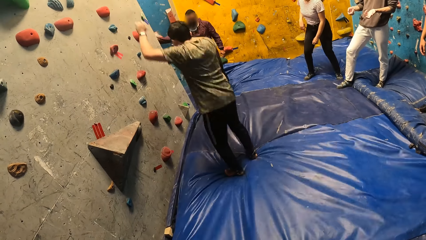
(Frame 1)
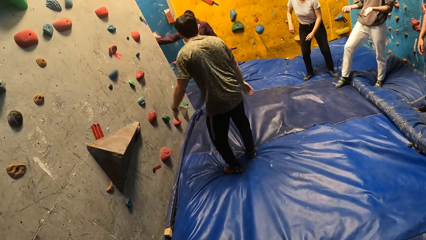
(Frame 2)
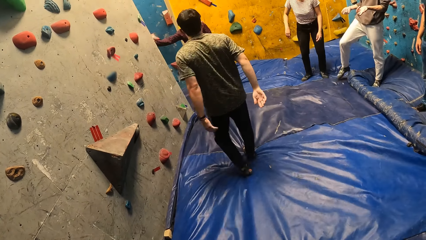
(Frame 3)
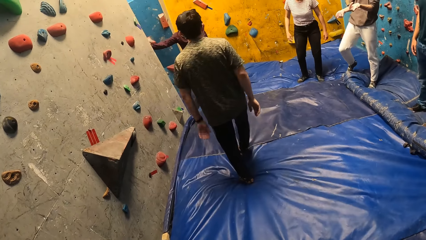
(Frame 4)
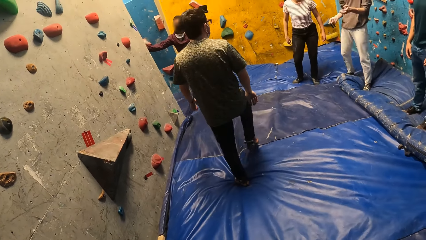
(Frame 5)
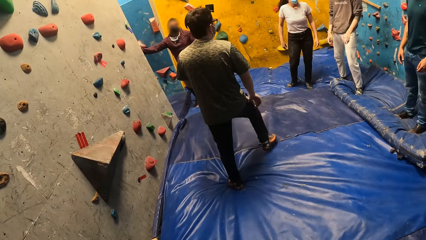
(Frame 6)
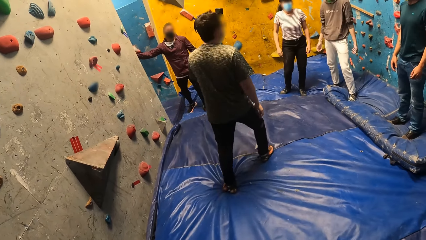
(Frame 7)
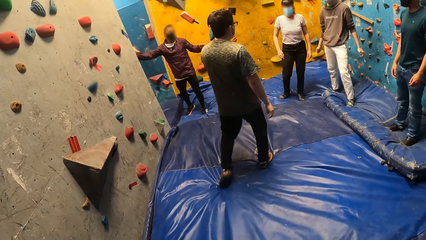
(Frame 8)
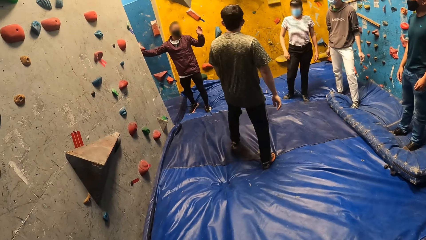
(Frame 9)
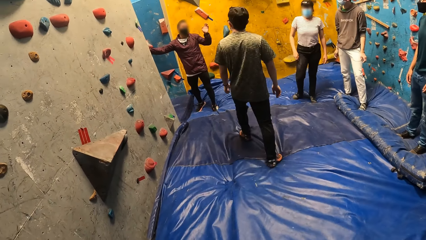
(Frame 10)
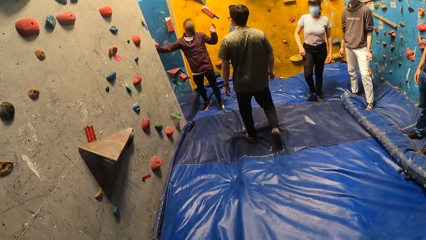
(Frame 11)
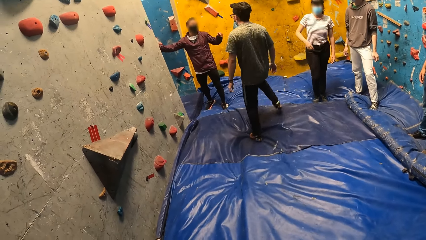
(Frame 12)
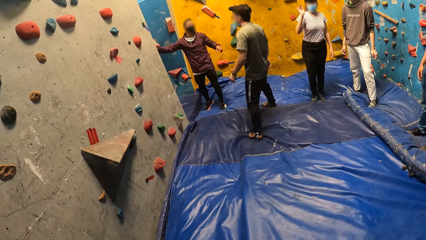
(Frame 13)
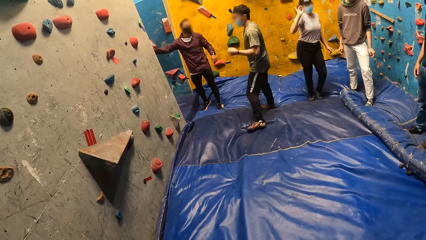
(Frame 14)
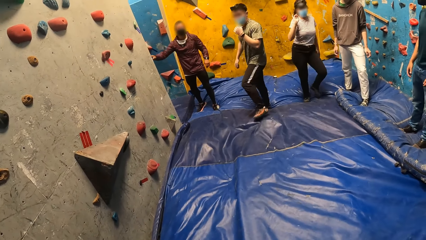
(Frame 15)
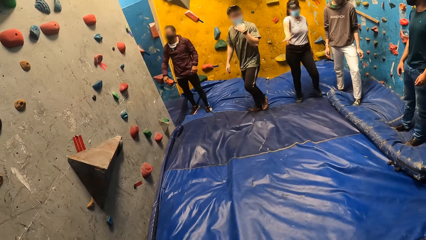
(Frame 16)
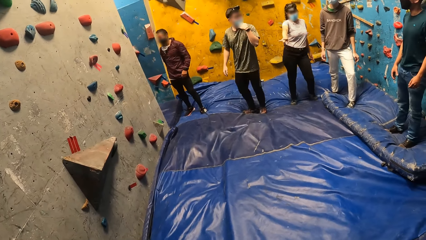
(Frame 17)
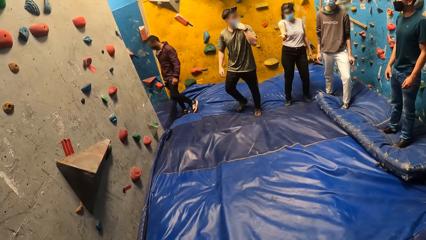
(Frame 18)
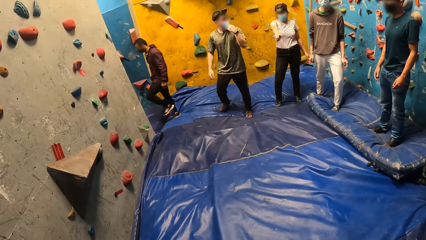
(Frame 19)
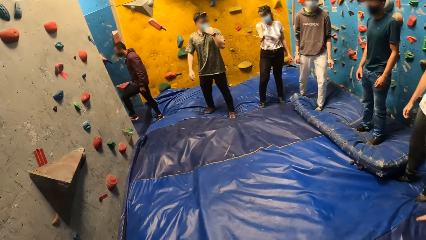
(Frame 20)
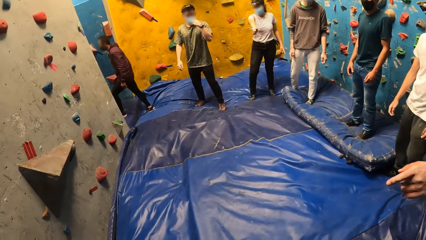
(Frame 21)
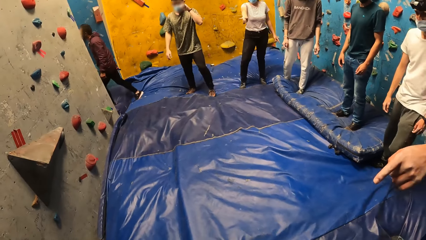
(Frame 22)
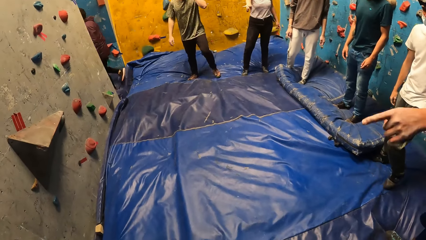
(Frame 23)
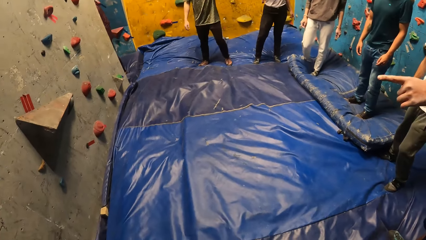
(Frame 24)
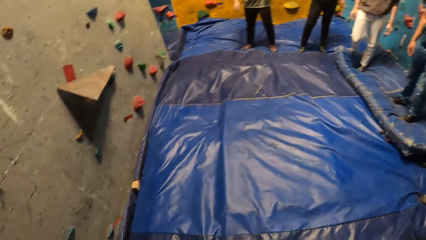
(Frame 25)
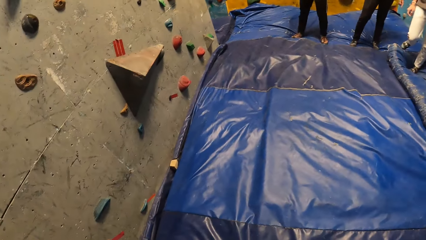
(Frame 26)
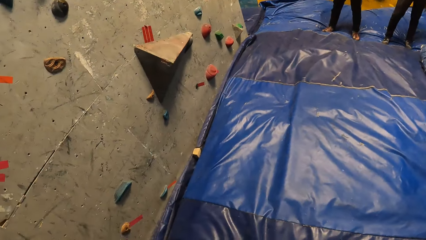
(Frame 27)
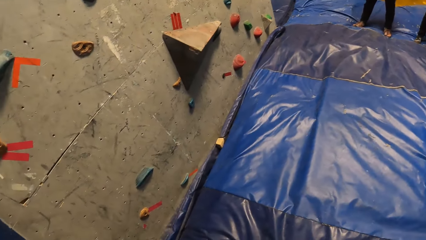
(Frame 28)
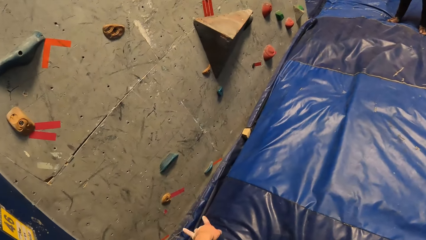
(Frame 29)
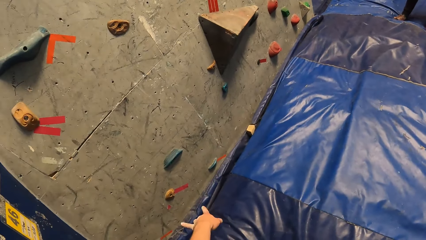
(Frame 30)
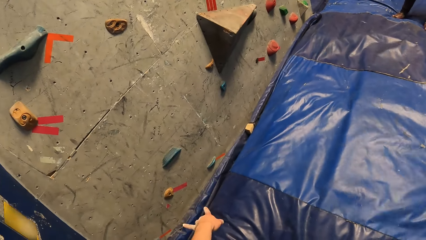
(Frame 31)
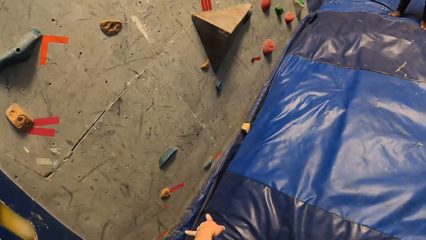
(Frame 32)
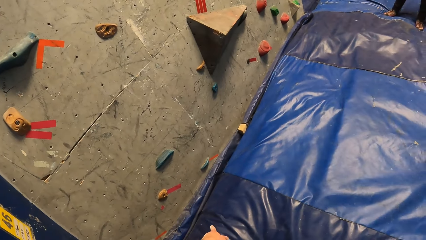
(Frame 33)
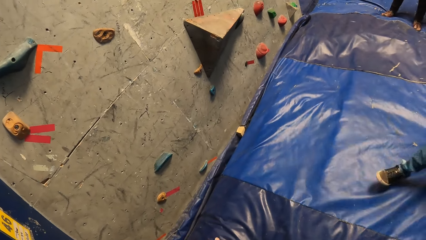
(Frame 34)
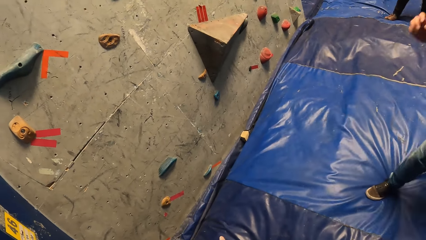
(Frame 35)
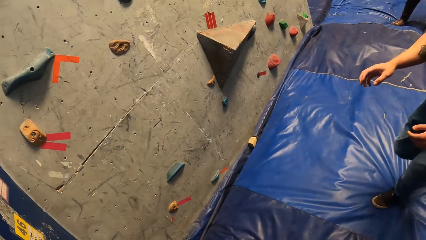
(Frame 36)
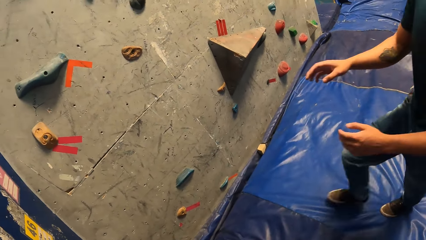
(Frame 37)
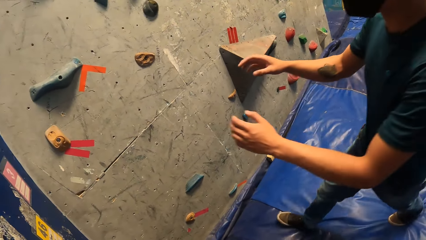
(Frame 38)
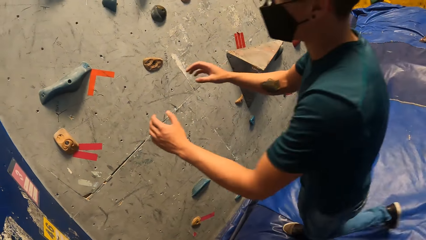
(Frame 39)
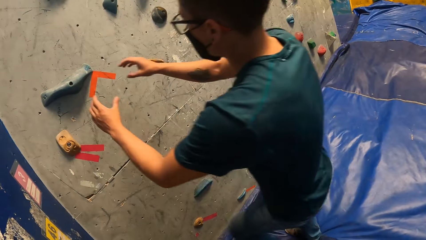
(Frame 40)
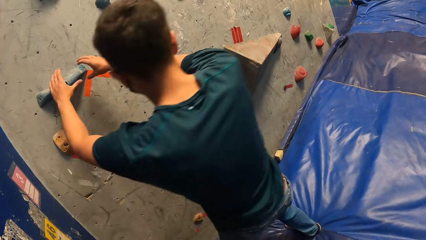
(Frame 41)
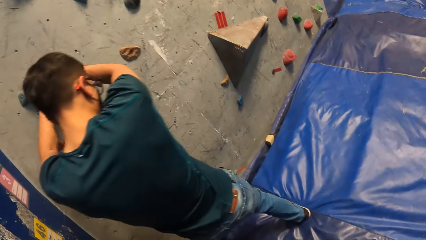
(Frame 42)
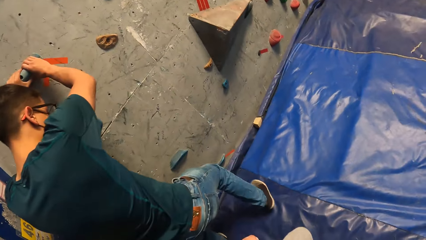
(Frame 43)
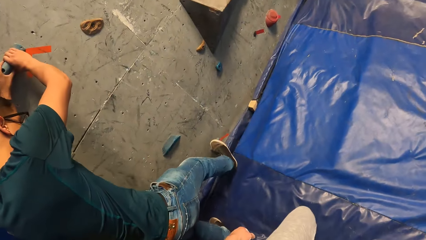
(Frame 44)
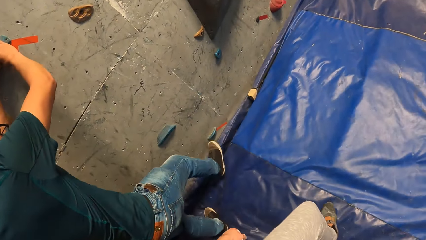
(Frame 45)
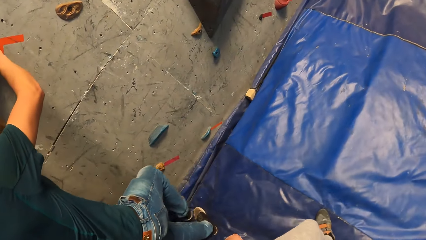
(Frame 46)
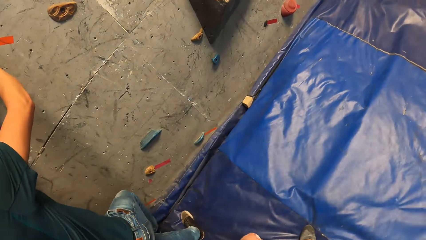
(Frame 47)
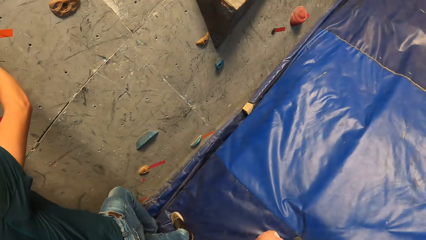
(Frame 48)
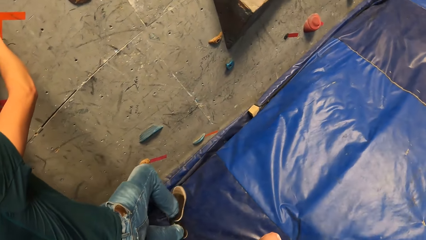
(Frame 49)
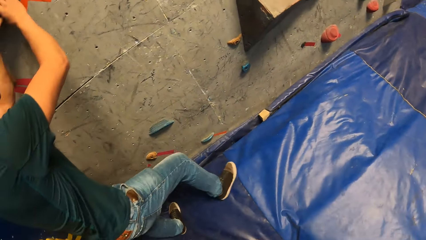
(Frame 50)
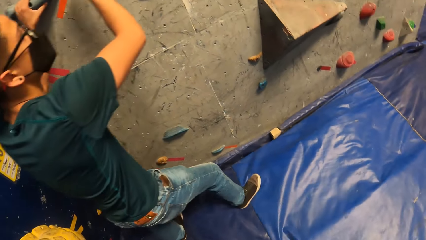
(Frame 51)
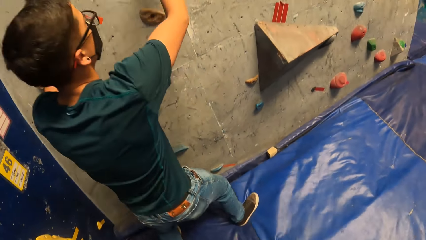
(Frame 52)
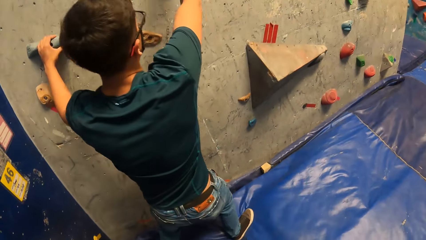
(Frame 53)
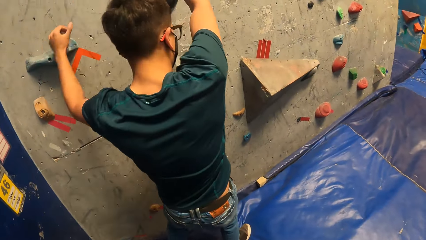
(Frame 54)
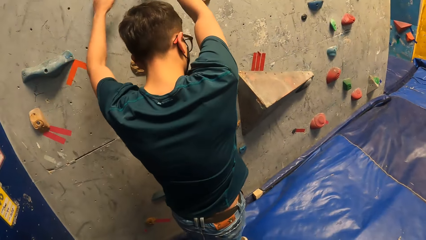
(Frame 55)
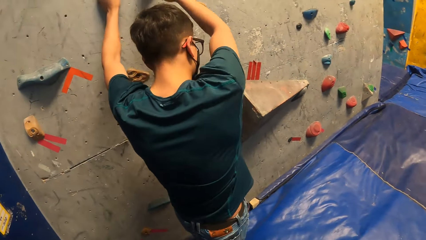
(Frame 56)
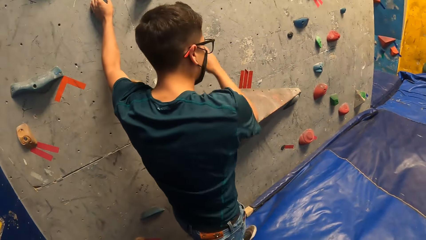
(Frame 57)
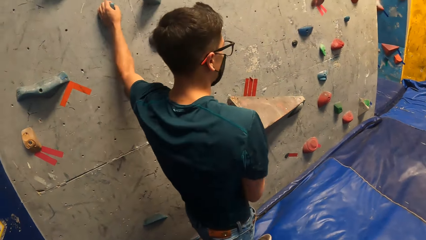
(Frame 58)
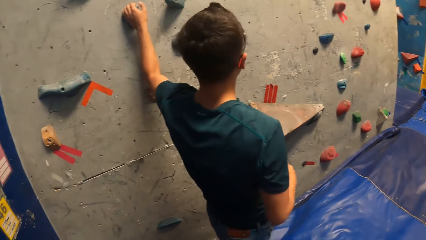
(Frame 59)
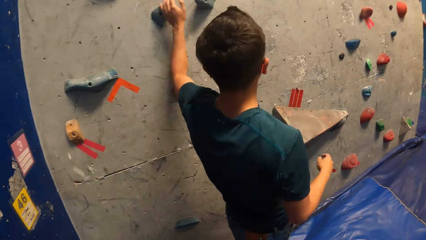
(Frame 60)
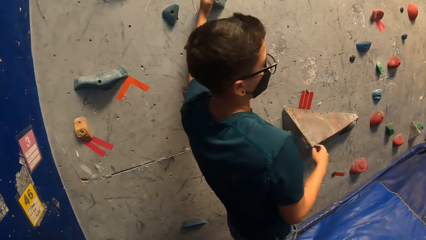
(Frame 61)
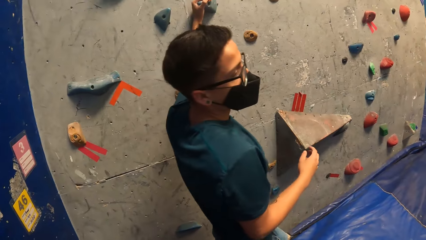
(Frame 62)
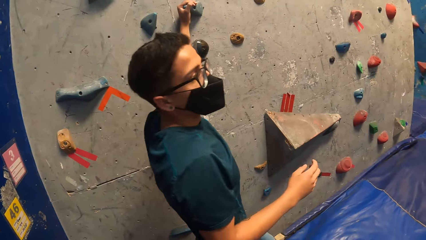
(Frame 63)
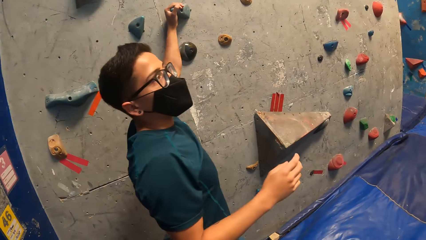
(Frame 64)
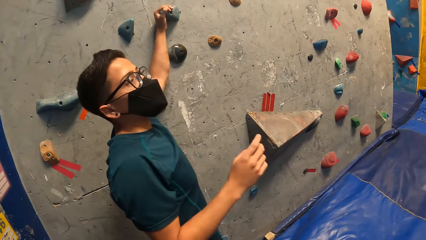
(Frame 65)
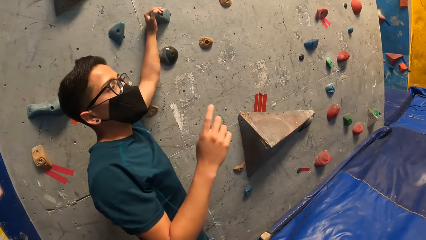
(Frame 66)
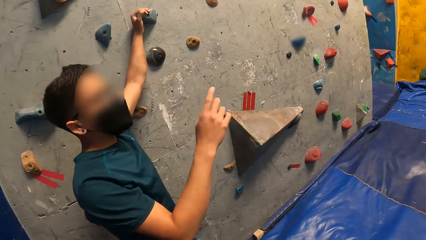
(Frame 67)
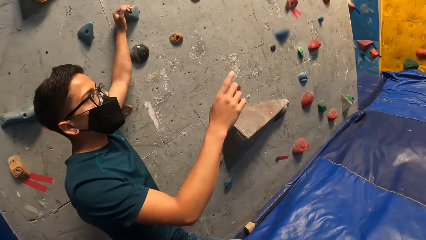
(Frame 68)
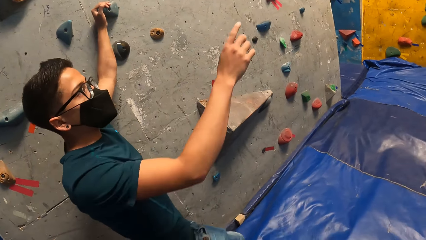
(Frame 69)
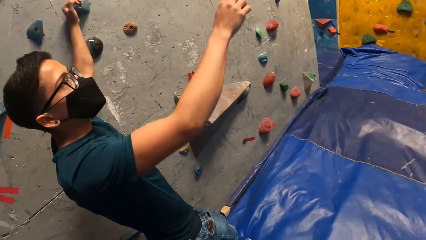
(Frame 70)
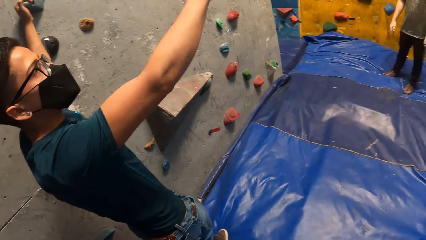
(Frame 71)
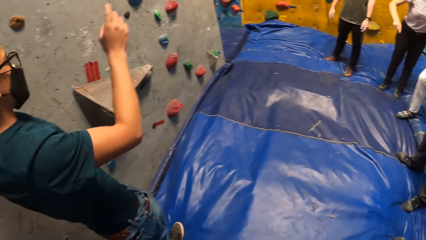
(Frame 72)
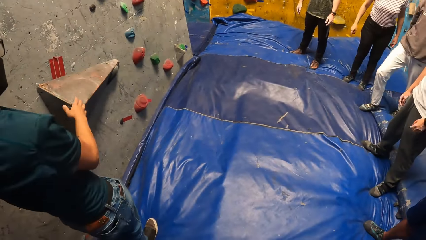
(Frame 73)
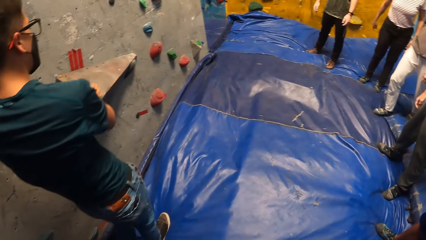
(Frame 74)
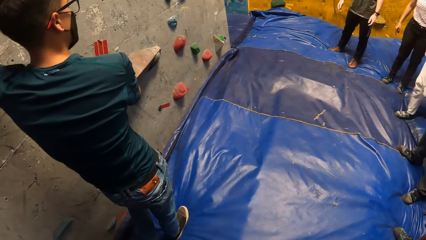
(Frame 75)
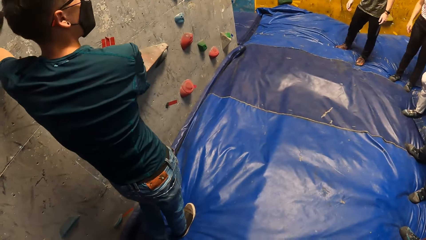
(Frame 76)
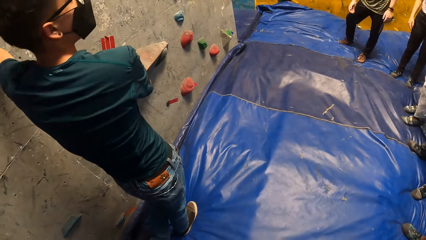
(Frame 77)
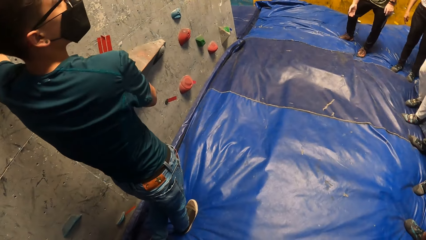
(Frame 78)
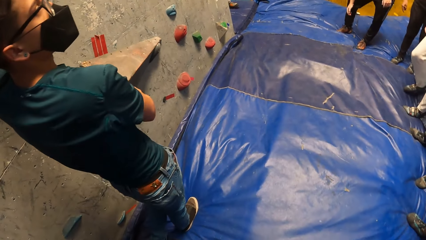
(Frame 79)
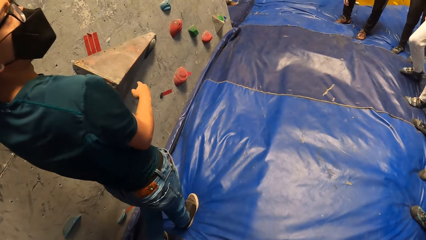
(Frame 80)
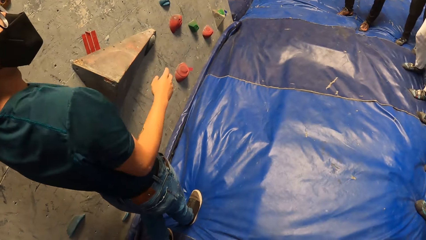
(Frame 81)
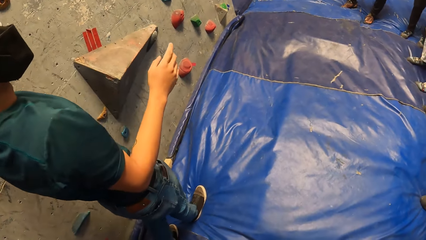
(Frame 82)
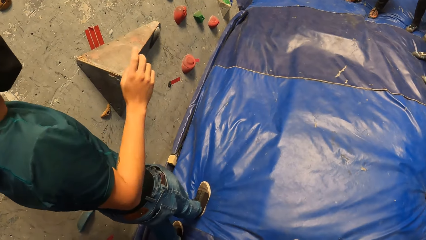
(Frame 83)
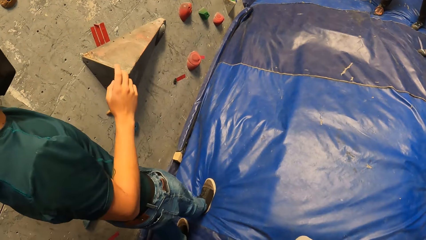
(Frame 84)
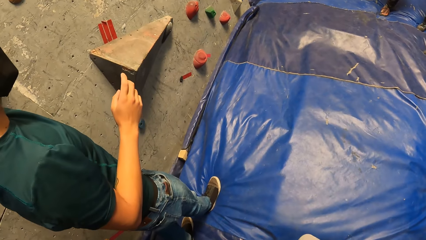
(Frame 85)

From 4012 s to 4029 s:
A man jumps down the climb wall. He walks on the climb wall room floor. Another man waves his hand in the climb wall room. He walks out of the climb wall room. A woman points at the climb wall and shakes her waist. A third man points at the climb wall. A fourth man walks toward the climb wall, holds on the step of the climb wall, and steps on the climb wall. The camera wearer moves around the mat. The fourth man holds on the step of the climb wall. He converses in the climb wall room and points on the climb wall.
